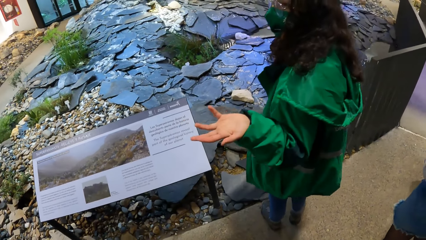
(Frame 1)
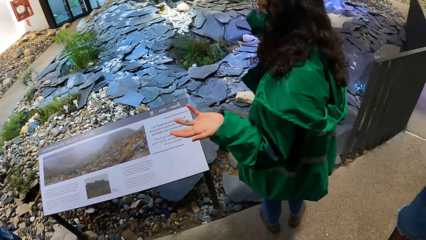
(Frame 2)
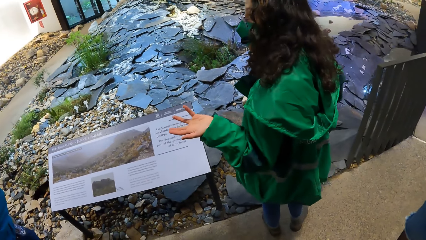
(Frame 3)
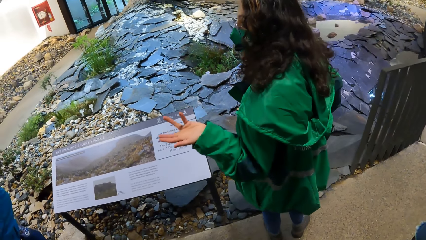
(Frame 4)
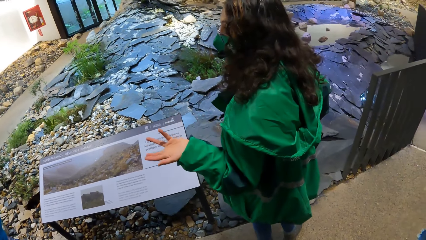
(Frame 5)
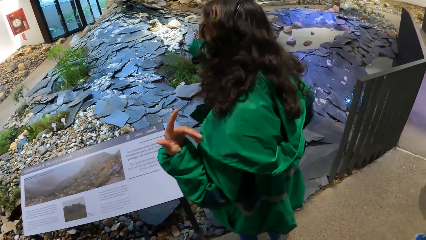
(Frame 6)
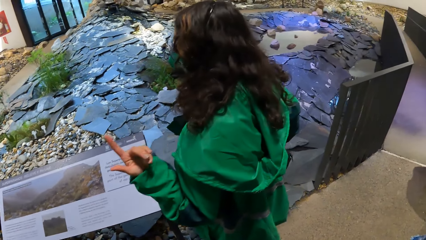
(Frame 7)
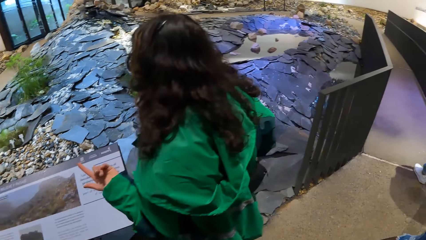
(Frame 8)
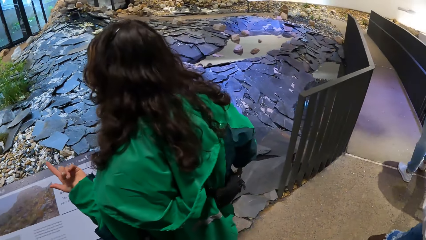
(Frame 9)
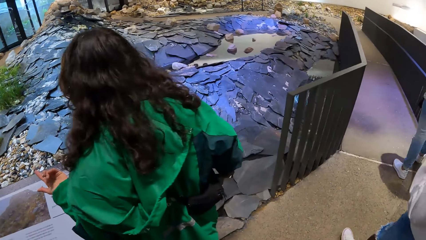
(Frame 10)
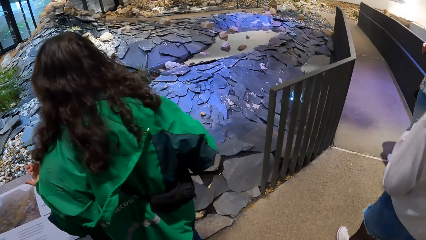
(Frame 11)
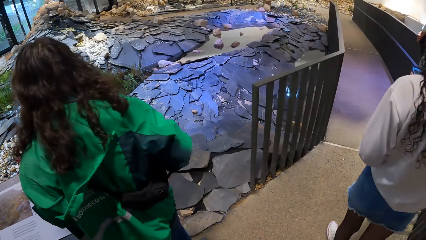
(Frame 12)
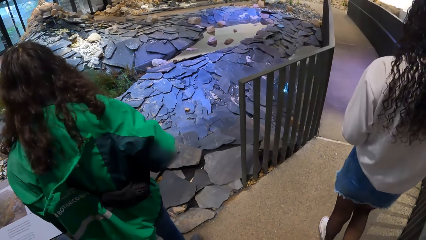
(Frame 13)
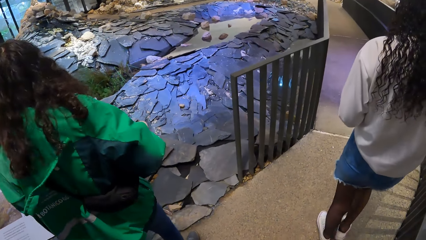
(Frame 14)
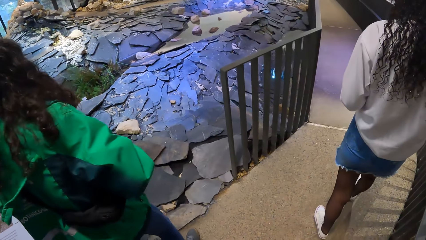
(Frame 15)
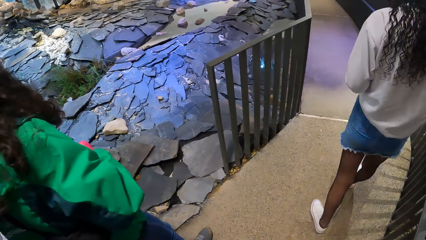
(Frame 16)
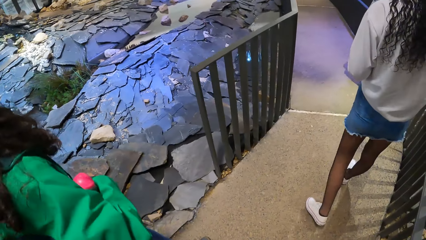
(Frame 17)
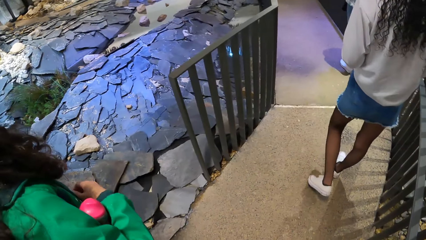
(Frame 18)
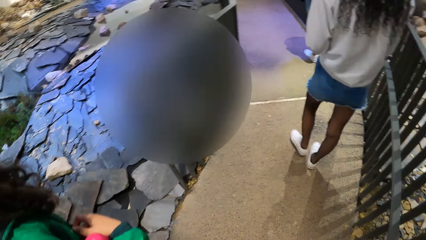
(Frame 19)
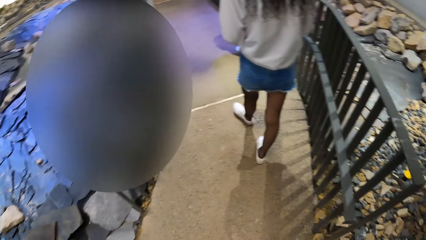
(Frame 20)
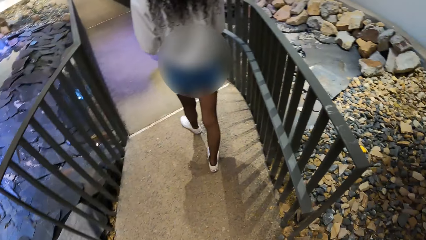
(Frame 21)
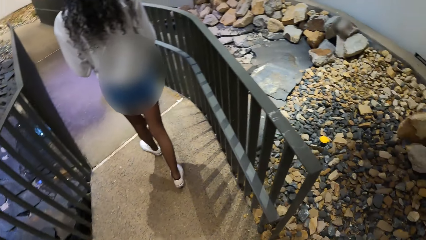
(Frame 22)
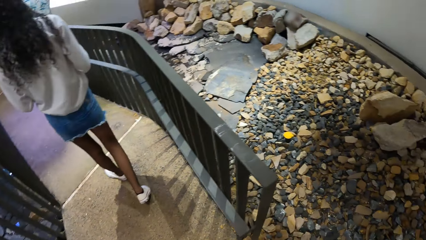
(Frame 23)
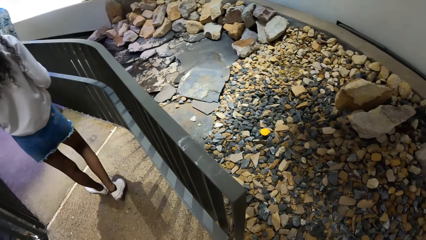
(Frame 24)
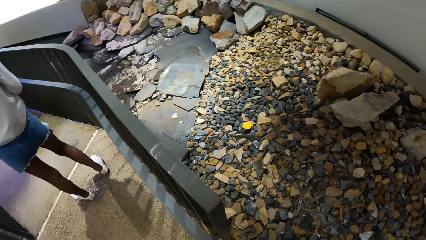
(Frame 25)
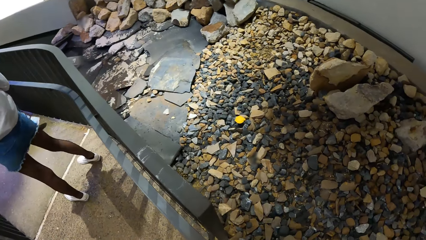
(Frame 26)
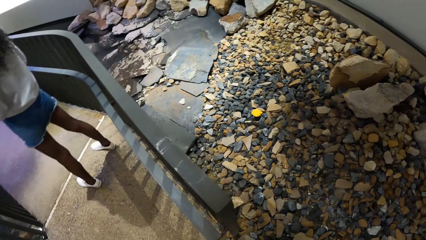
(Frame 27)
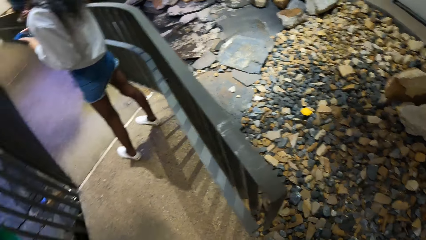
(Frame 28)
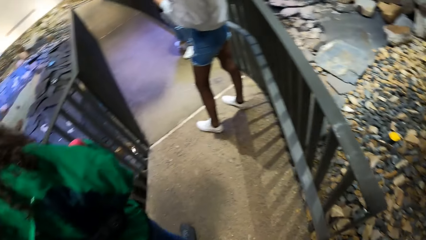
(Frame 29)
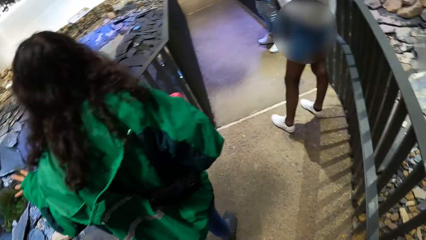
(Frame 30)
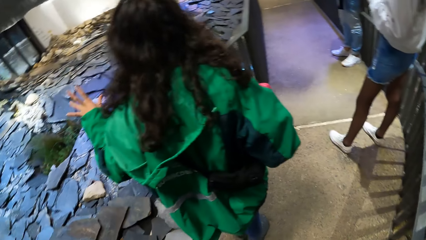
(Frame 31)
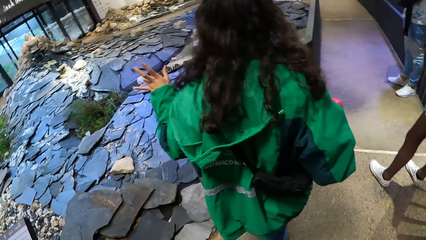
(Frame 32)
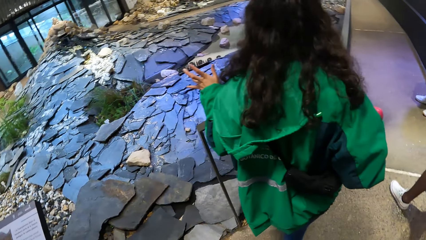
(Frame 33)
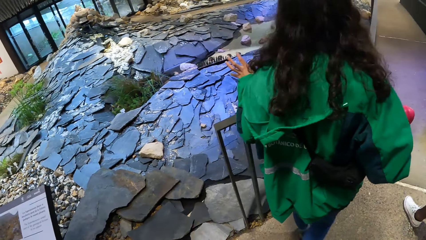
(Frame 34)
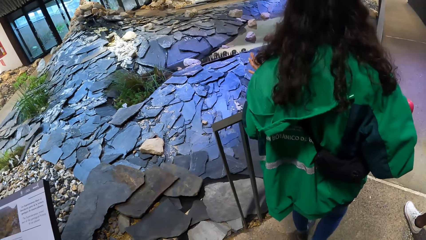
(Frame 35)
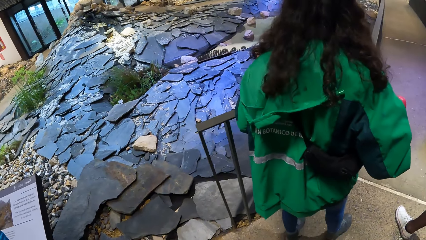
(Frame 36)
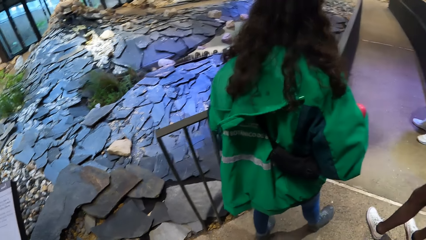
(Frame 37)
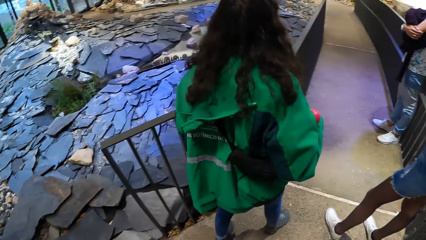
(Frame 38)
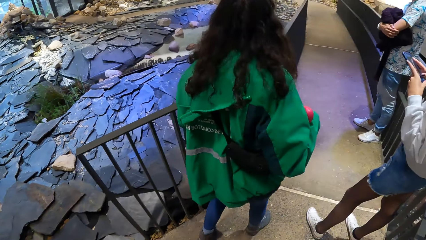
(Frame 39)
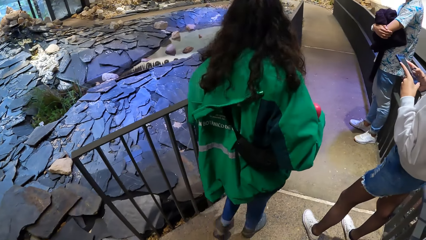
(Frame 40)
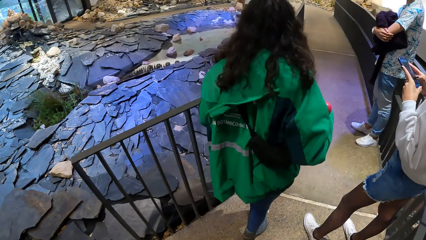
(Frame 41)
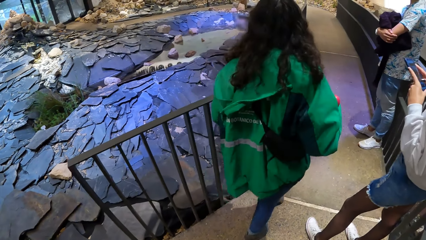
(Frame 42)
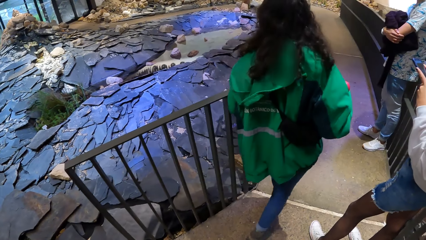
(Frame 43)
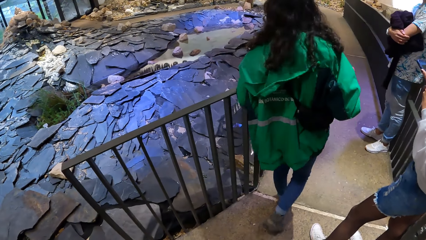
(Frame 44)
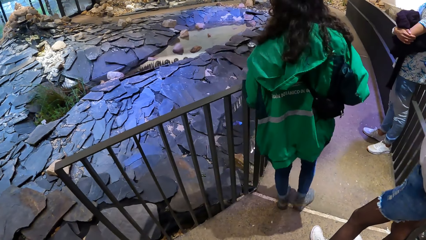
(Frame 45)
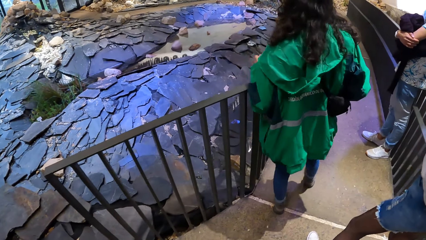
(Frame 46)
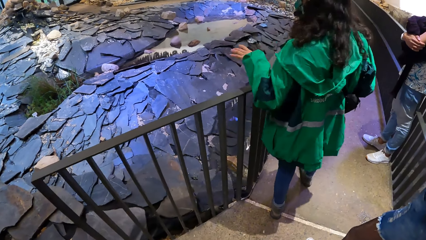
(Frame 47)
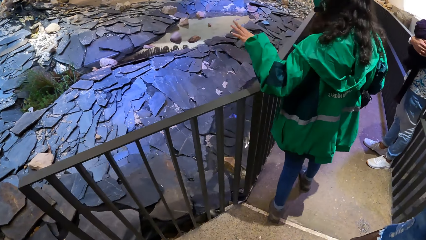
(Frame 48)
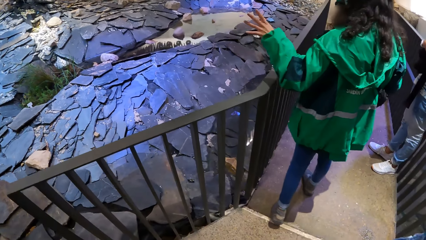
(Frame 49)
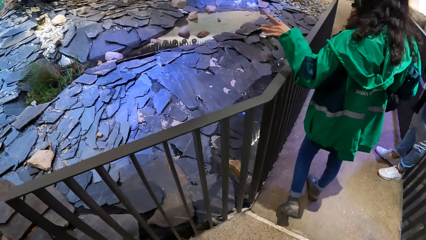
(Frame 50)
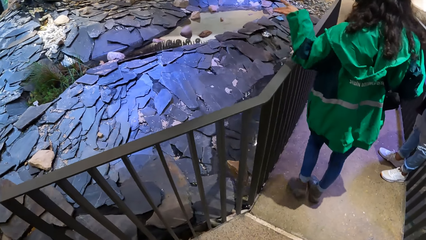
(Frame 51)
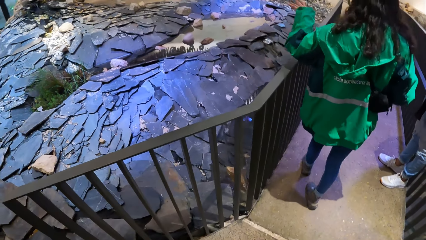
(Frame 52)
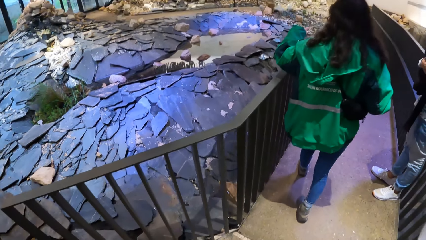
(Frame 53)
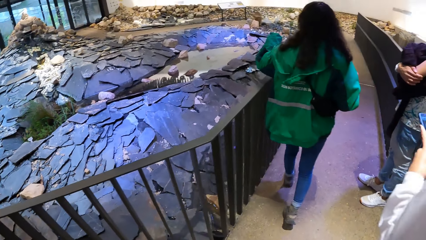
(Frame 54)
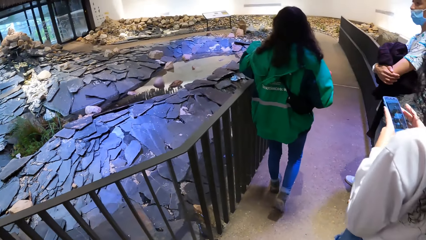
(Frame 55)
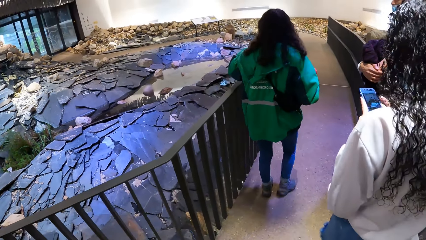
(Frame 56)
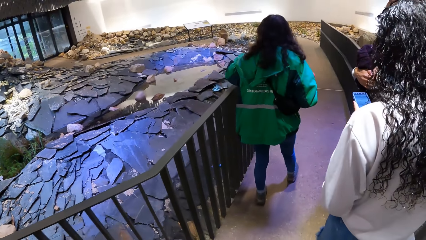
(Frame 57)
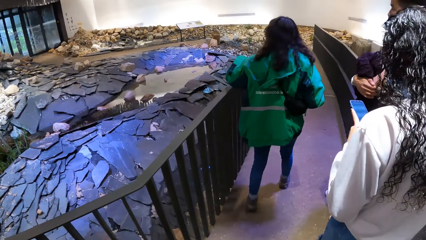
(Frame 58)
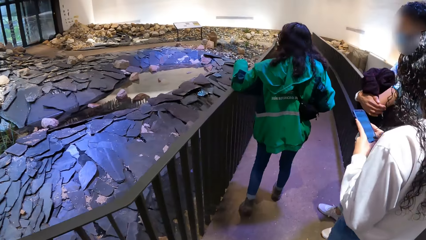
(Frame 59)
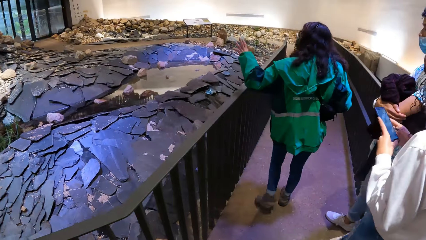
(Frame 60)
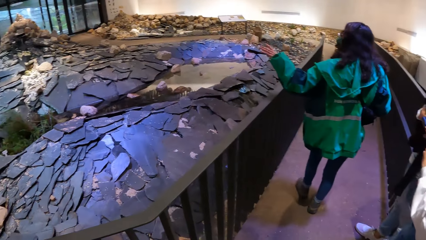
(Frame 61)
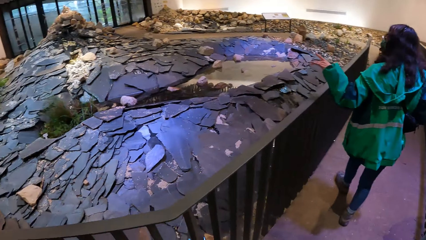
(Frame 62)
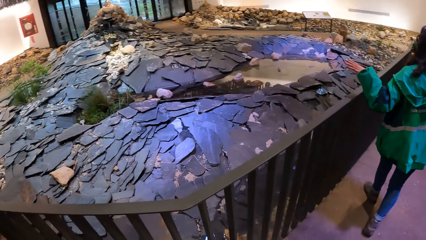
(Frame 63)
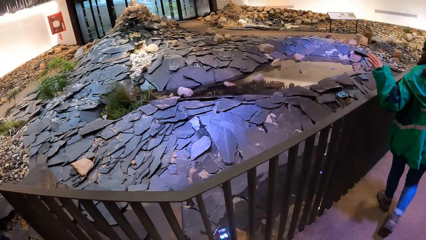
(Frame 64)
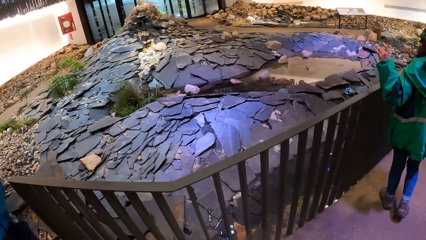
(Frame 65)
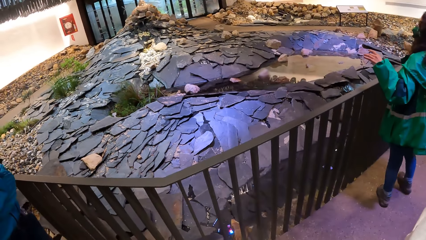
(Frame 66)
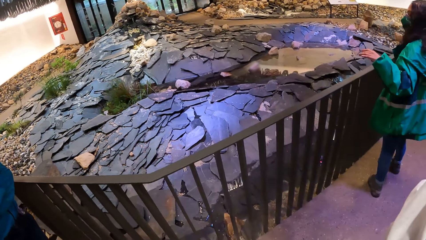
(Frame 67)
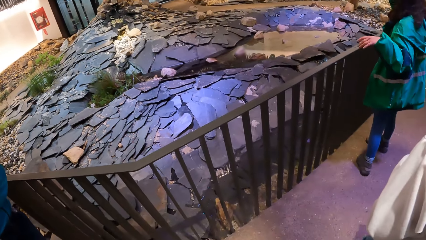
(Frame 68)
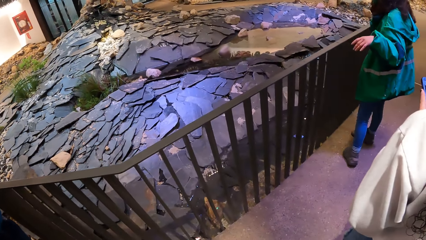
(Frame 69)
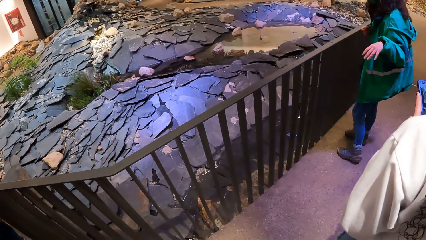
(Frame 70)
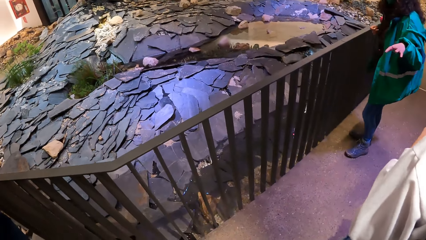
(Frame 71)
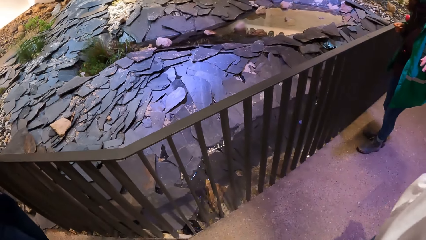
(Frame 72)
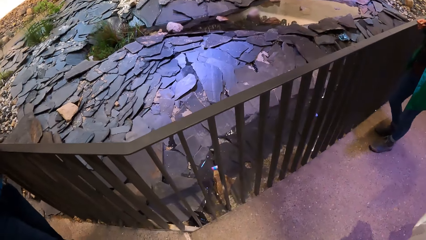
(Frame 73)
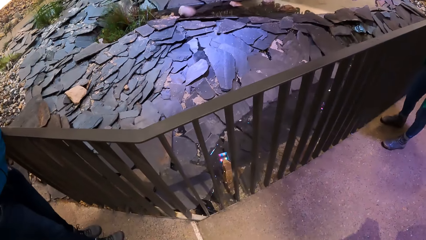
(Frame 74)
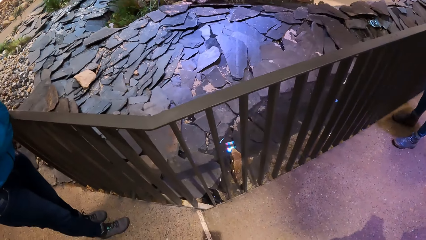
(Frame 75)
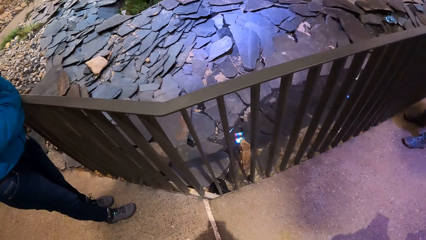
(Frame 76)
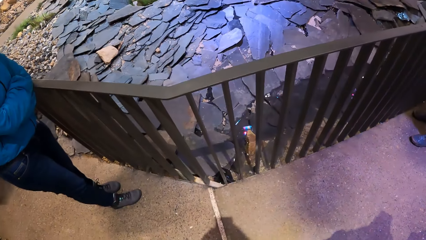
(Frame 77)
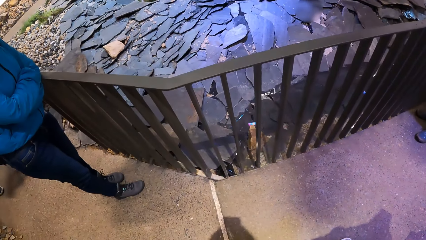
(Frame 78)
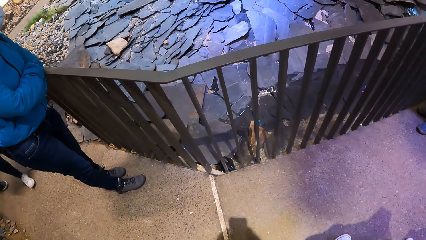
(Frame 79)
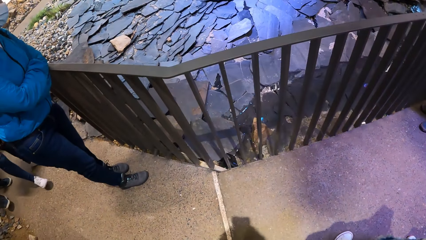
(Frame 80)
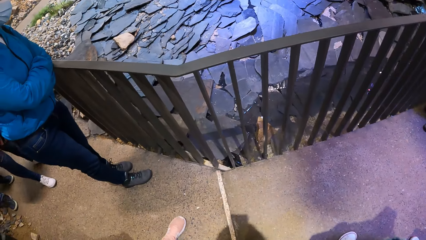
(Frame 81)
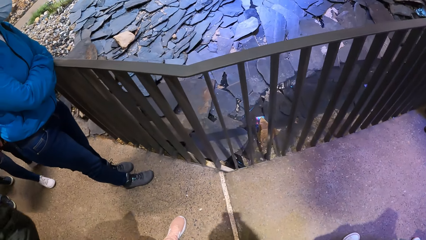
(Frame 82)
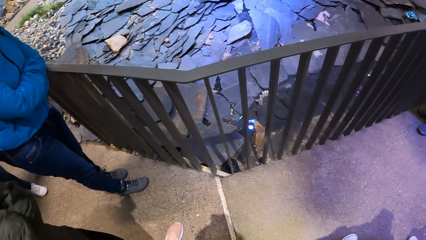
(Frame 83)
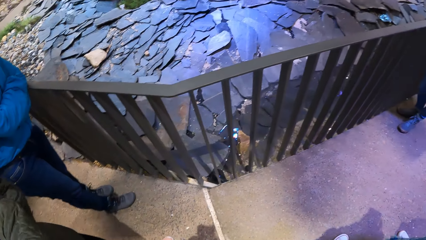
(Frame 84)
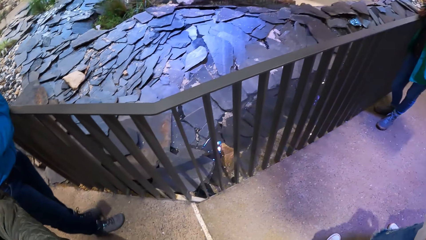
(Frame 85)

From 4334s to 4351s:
The camera wearer turns around the house.
